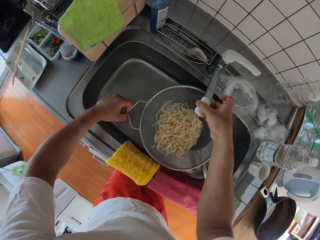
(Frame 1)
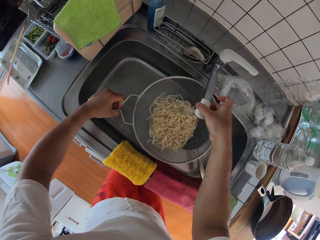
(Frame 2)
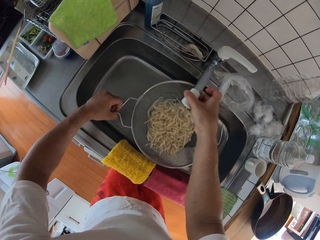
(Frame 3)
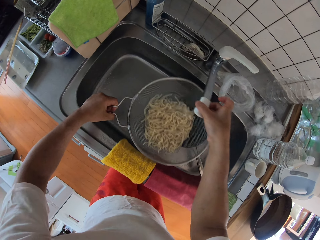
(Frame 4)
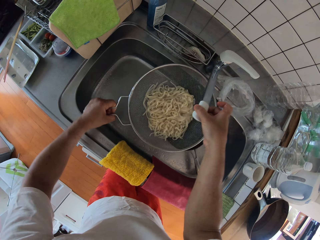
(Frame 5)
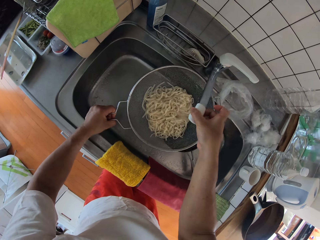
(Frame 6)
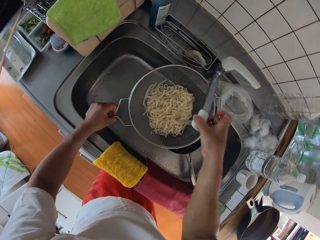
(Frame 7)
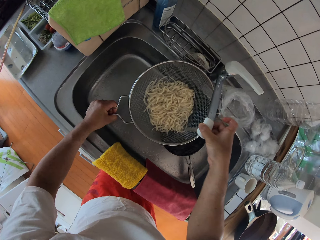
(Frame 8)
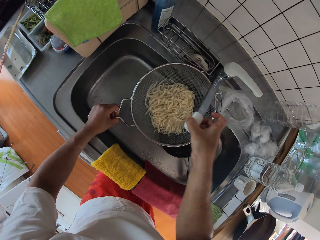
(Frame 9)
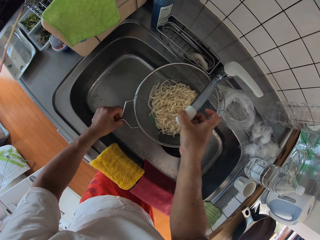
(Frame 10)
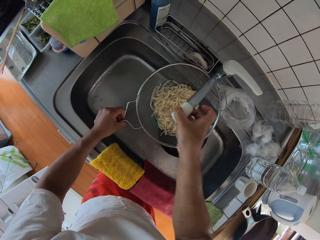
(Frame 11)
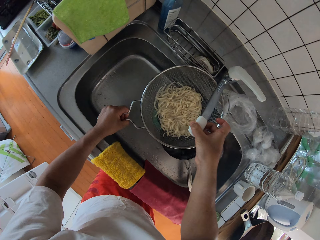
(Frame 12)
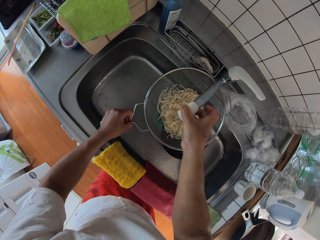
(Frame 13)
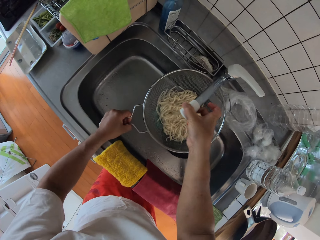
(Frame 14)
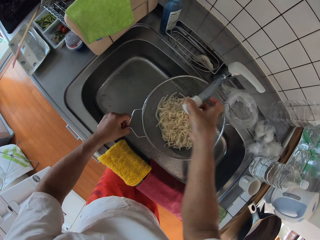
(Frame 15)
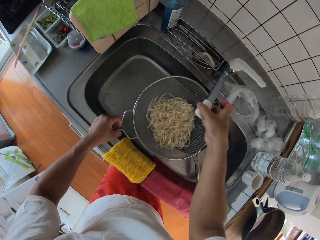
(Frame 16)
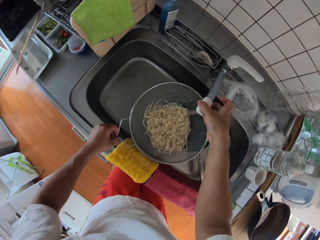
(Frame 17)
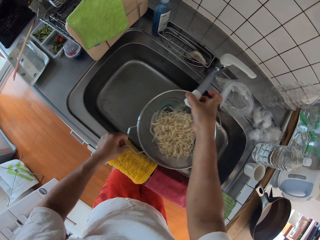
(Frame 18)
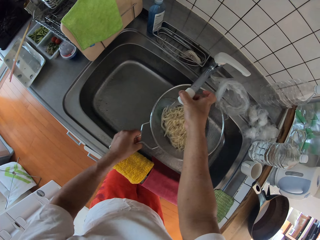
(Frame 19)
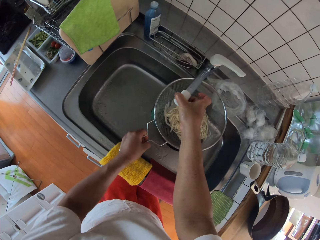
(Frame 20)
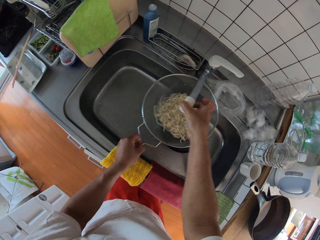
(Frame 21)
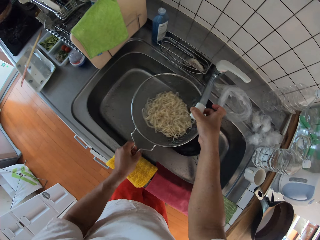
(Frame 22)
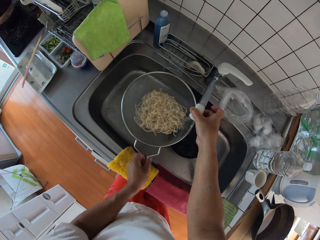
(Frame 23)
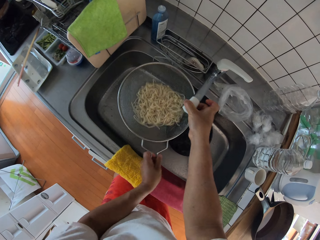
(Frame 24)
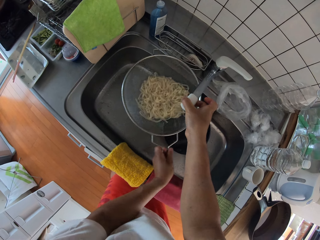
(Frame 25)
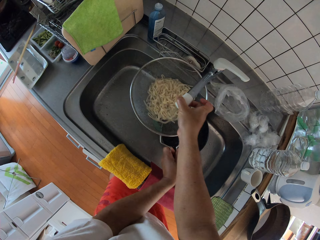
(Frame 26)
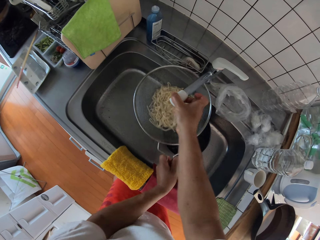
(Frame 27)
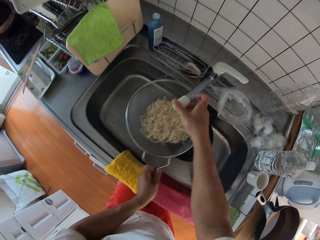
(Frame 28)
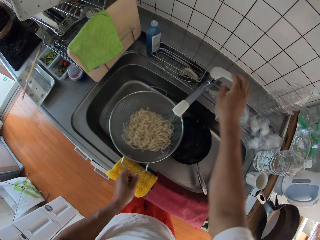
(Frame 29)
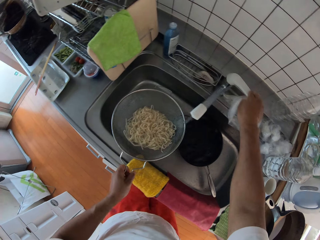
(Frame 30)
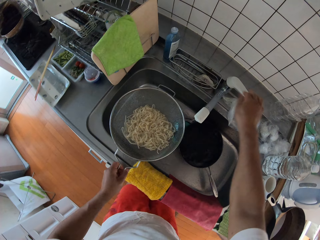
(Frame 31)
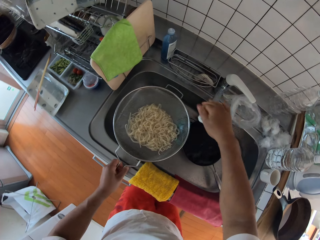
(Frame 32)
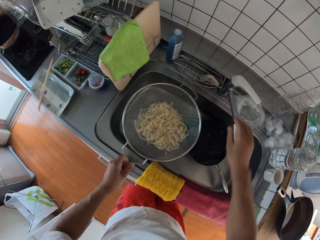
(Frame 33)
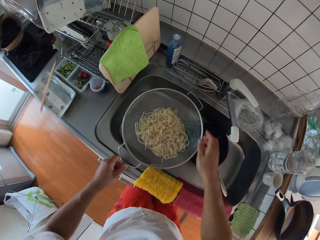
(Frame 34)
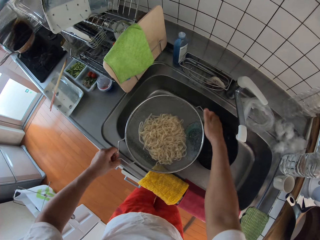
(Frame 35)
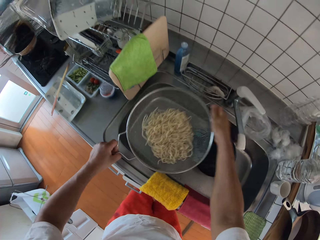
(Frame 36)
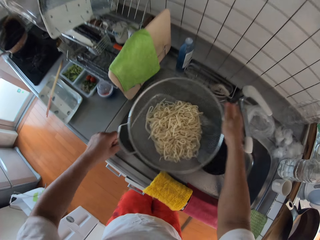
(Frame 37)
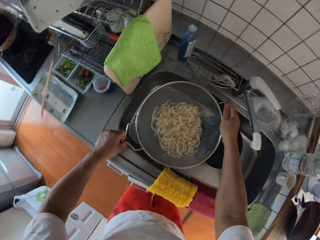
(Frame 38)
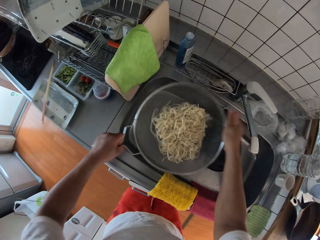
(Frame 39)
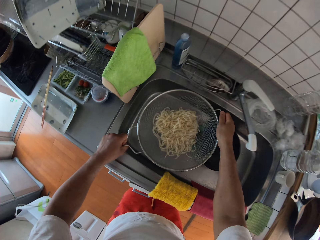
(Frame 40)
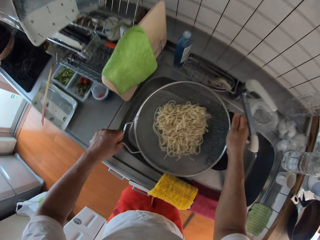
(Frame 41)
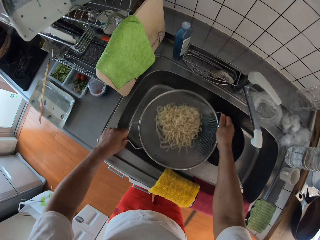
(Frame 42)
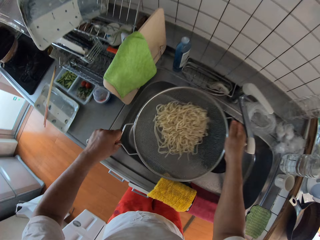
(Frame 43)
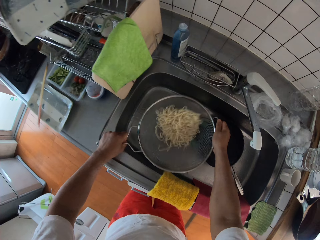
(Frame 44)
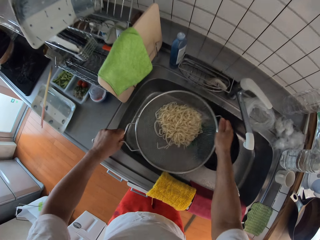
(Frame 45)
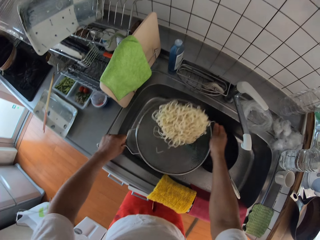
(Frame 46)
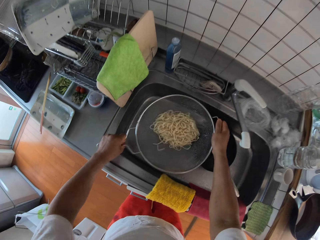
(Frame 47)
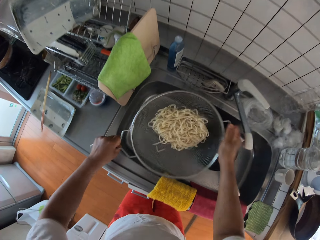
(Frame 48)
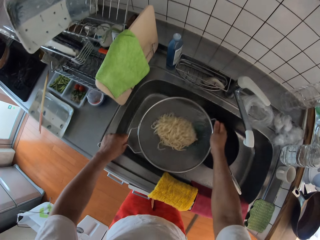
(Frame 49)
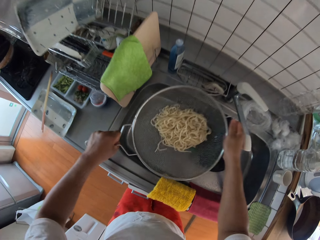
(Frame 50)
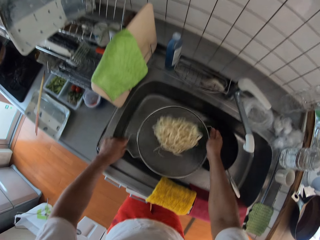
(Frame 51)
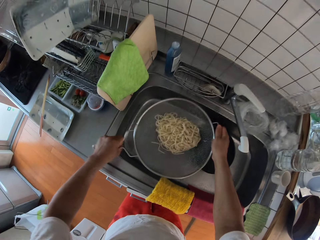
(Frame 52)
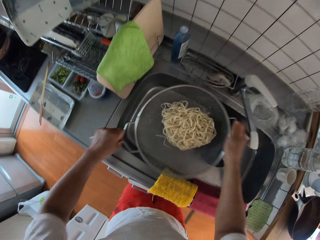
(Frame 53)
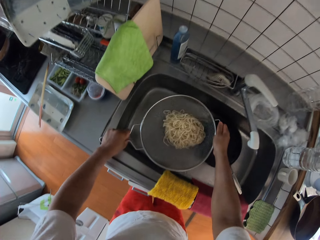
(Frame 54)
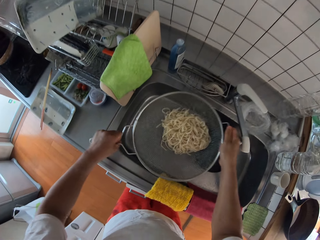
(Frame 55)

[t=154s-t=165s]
The camera wearer turns off the water faucet. They drain the water on the spaghetti and shake the bowl strainer.

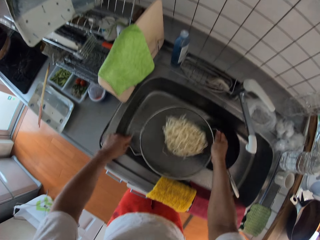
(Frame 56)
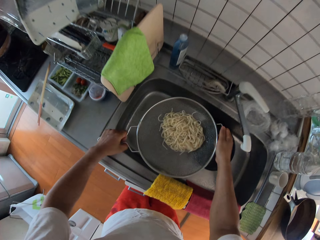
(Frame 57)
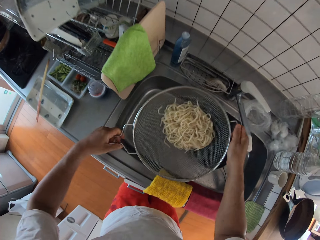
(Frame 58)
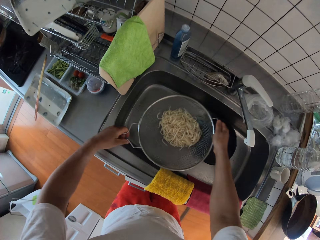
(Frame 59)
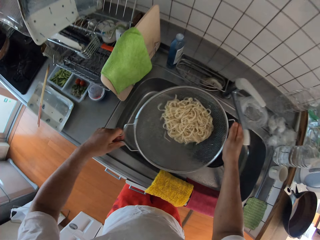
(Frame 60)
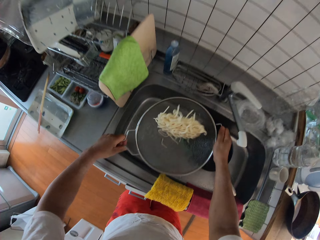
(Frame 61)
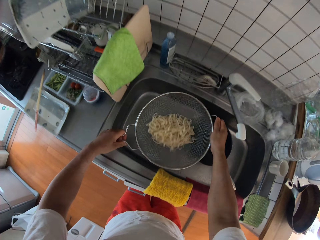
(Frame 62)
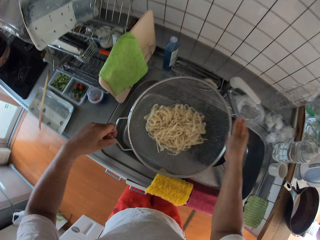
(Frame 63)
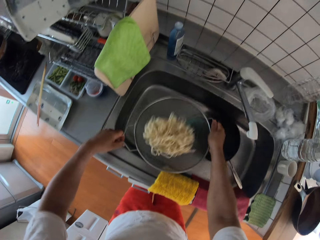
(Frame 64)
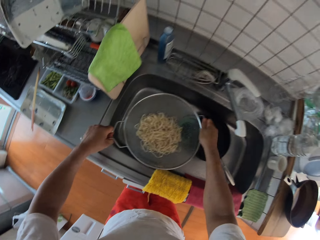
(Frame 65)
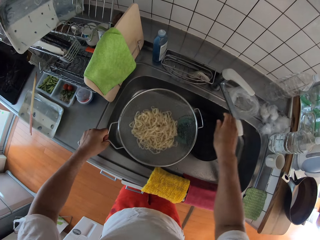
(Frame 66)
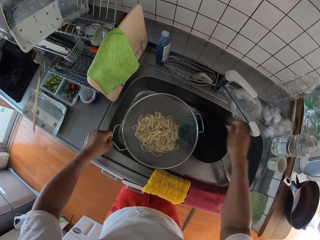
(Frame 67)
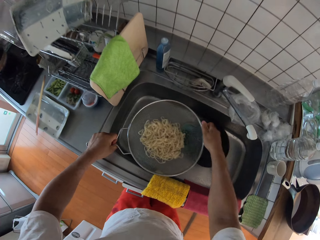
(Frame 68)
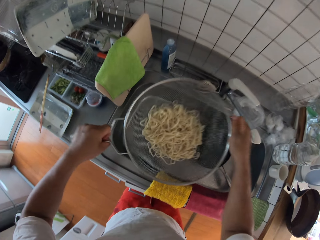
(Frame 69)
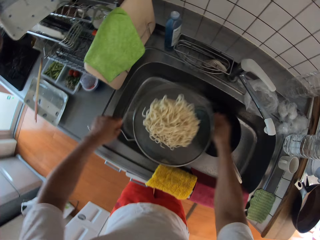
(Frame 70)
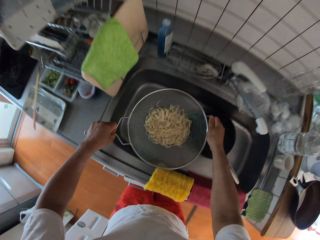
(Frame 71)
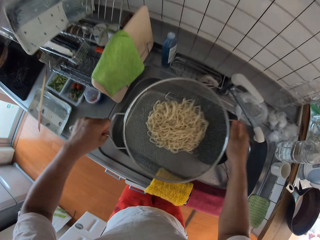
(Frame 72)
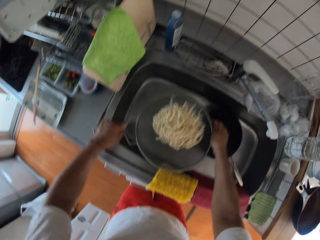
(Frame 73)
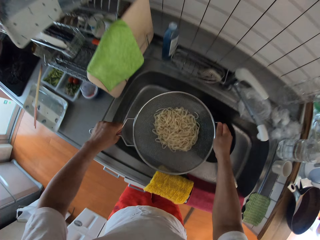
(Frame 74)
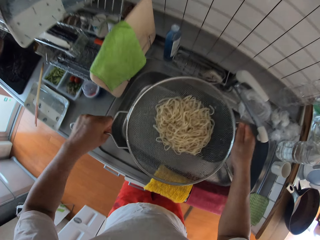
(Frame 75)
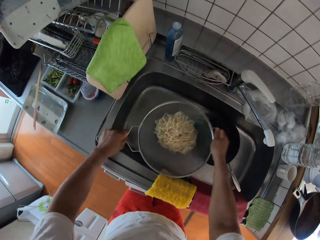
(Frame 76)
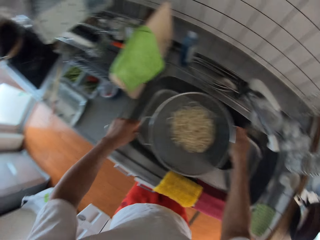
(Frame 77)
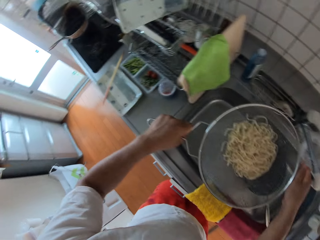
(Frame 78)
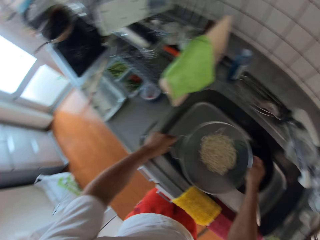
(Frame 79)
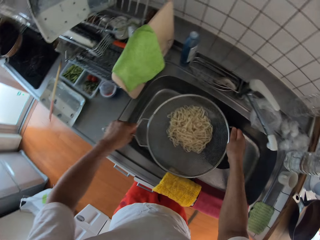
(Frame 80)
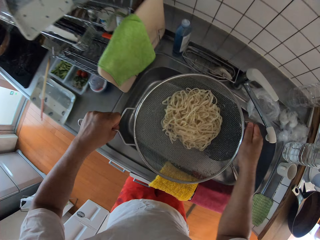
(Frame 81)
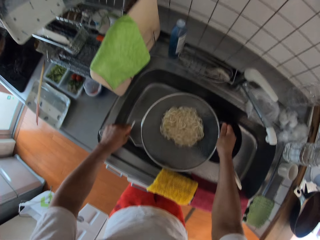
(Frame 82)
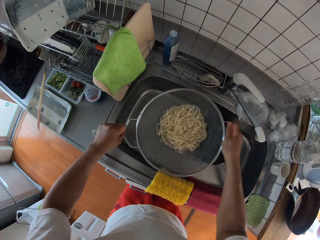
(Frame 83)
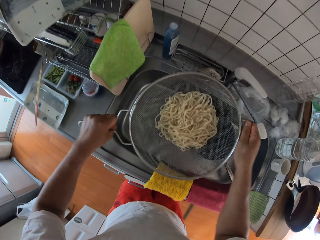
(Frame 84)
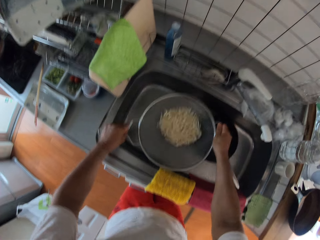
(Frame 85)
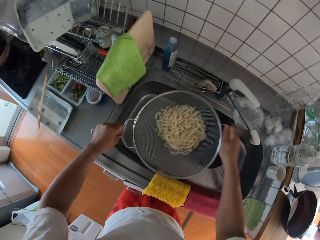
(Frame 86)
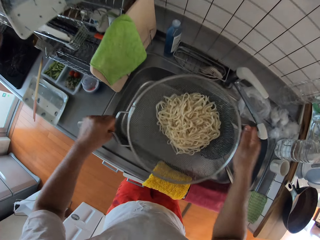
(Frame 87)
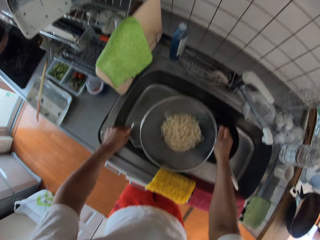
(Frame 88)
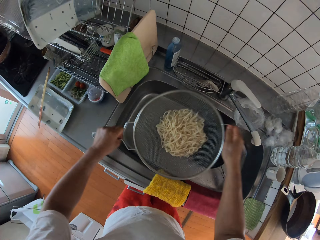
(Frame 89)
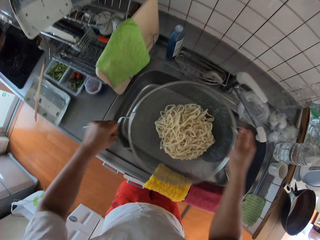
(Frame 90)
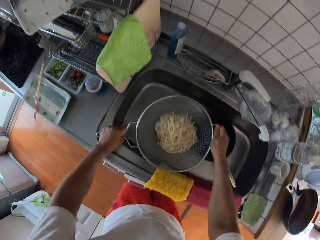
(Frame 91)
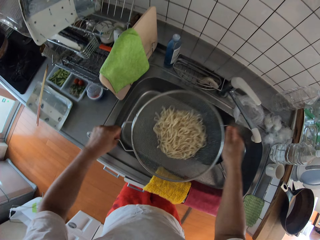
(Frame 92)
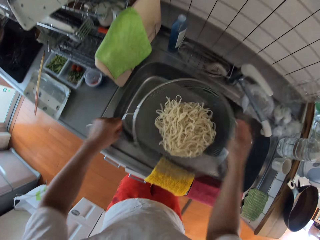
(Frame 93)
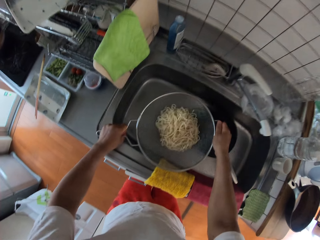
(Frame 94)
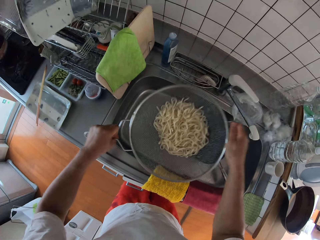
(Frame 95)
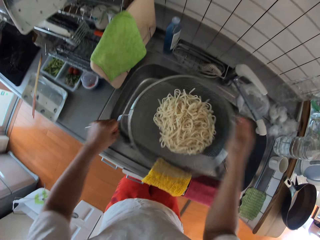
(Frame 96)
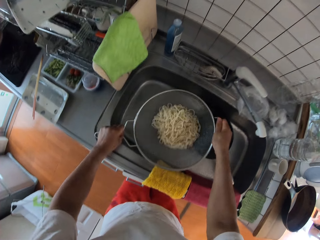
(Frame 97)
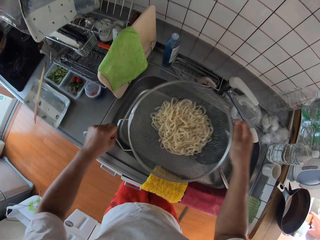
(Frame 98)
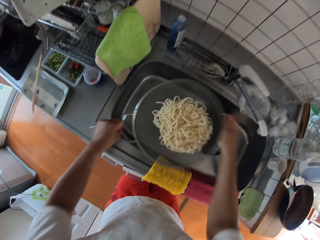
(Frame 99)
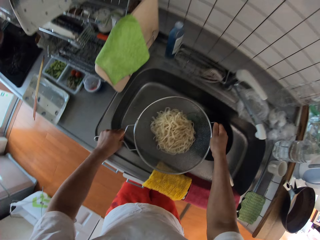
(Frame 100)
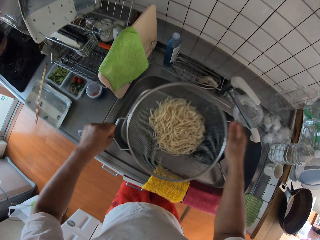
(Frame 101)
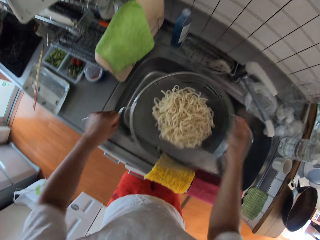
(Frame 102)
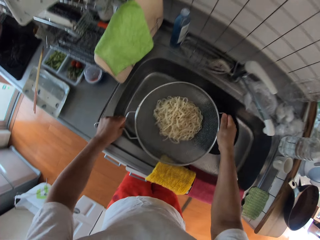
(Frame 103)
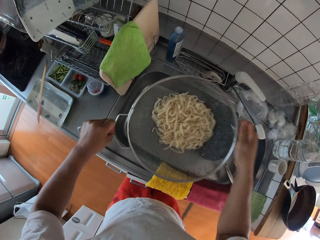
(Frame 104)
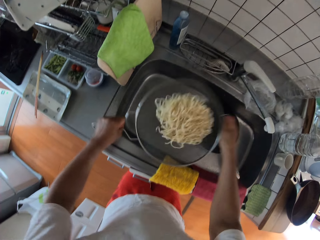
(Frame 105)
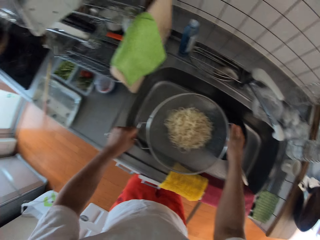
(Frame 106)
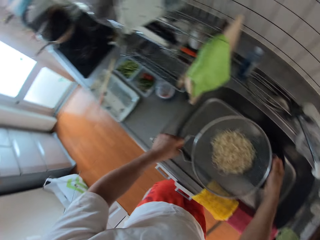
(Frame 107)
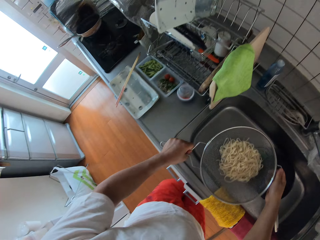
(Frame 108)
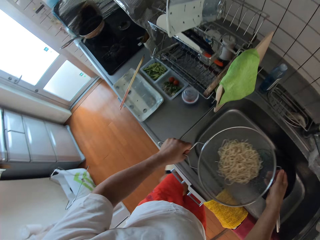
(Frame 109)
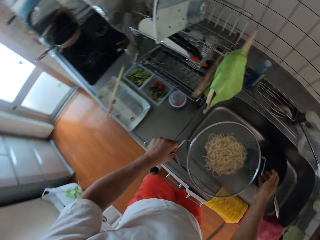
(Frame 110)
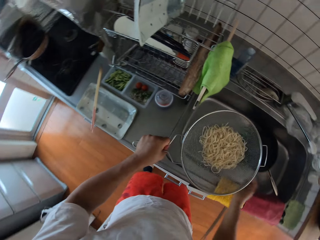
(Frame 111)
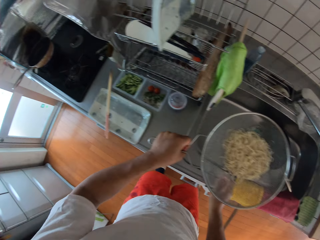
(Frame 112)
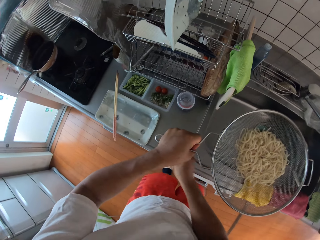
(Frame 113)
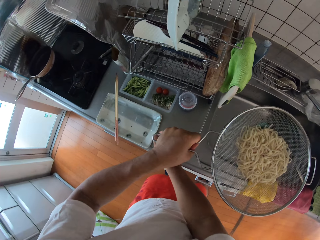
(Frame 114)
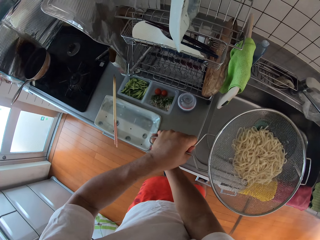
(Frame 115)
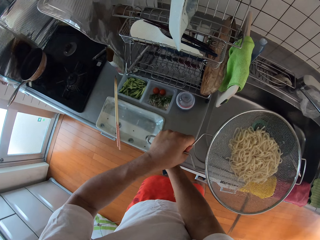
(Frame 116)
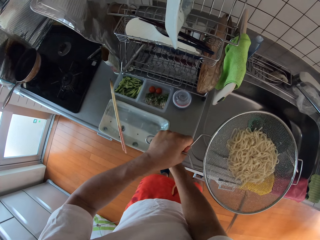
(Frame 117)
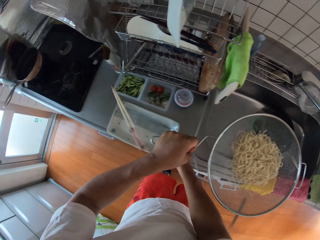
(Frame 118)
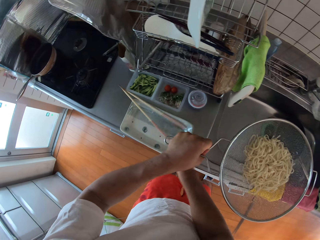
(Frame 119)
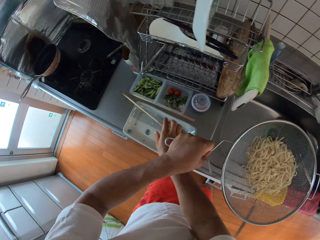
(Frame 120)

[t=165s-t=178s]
The camera wearer adjusts the water faucet. They drain the water on the spaghetti. They move a plate on the table.
